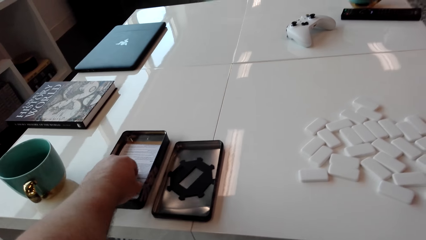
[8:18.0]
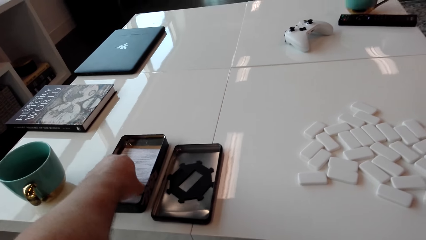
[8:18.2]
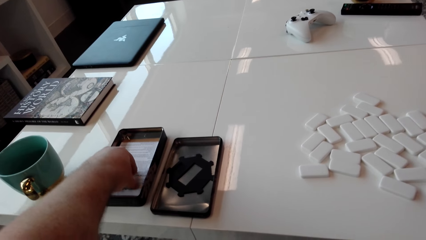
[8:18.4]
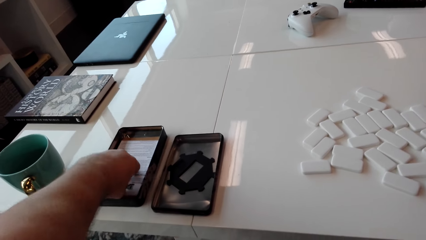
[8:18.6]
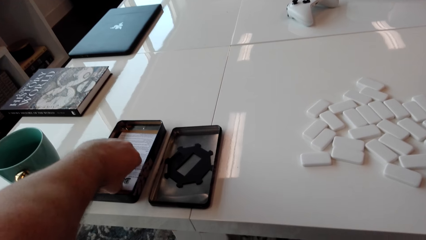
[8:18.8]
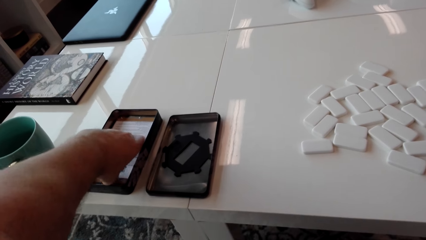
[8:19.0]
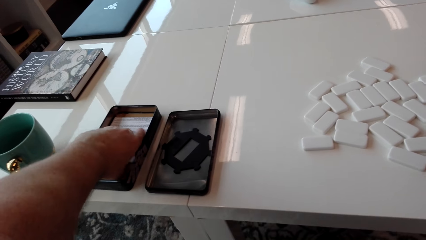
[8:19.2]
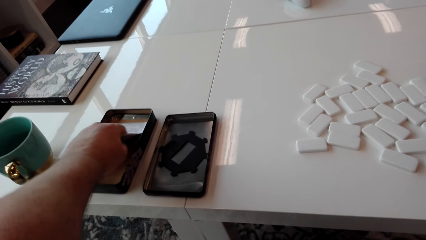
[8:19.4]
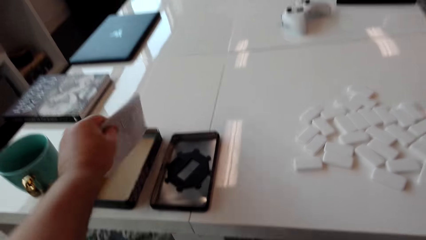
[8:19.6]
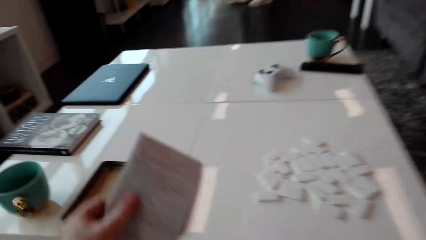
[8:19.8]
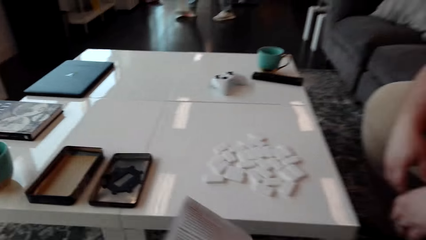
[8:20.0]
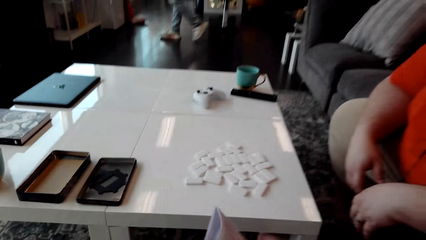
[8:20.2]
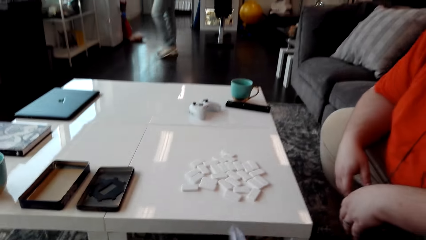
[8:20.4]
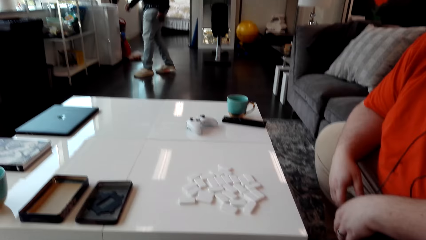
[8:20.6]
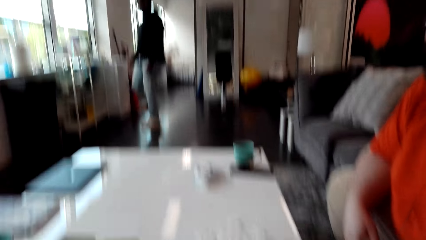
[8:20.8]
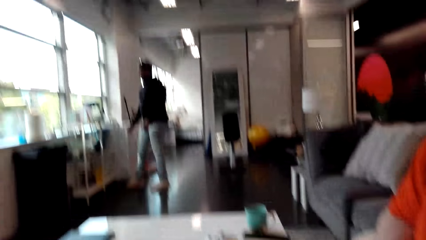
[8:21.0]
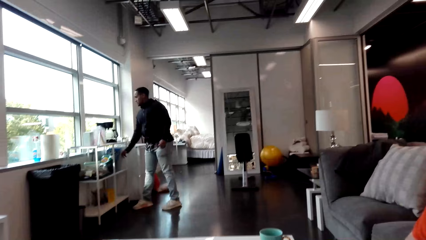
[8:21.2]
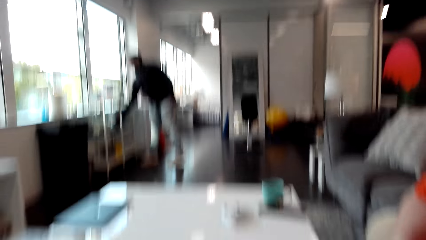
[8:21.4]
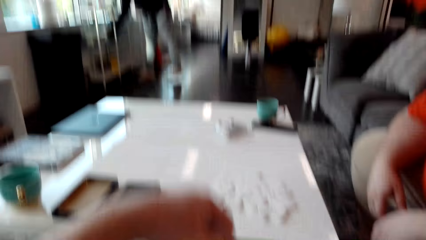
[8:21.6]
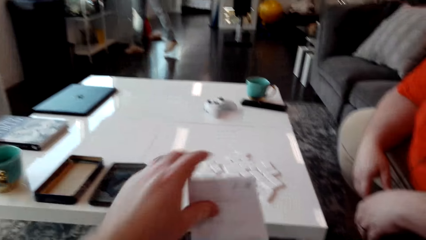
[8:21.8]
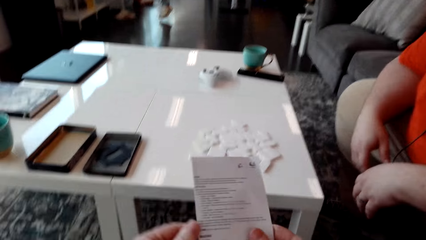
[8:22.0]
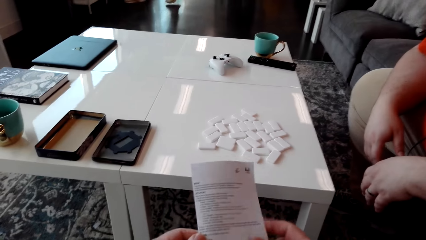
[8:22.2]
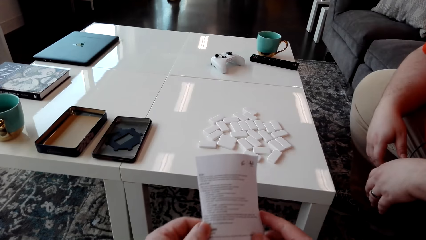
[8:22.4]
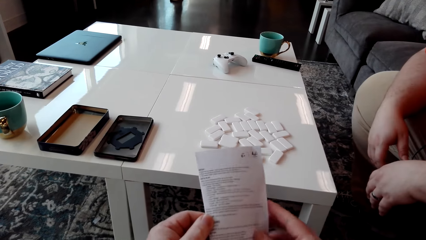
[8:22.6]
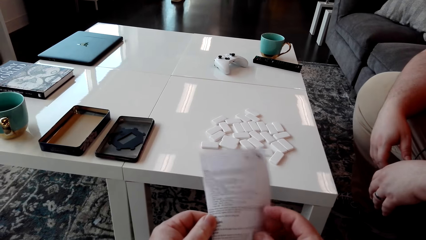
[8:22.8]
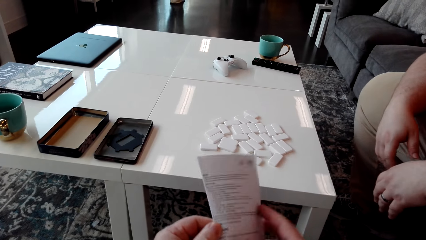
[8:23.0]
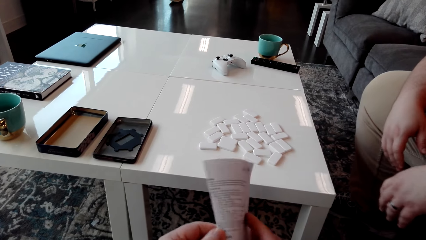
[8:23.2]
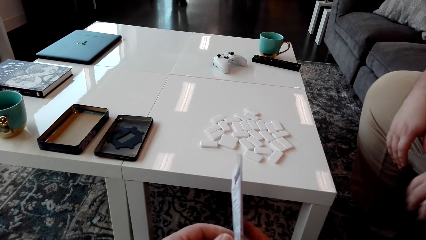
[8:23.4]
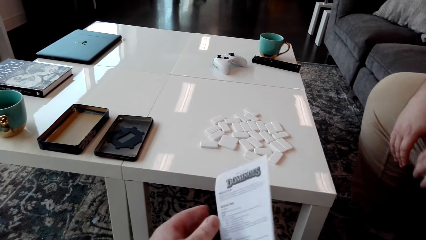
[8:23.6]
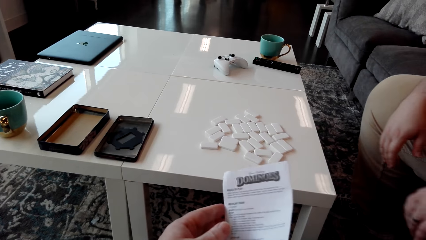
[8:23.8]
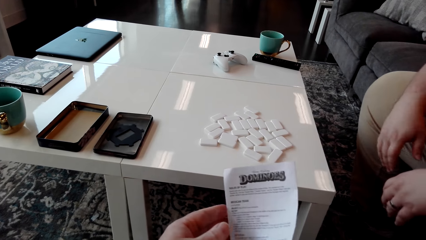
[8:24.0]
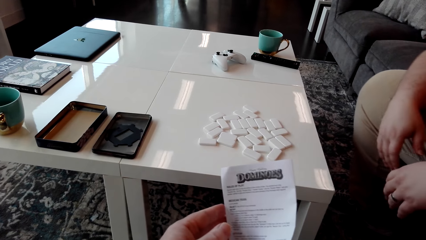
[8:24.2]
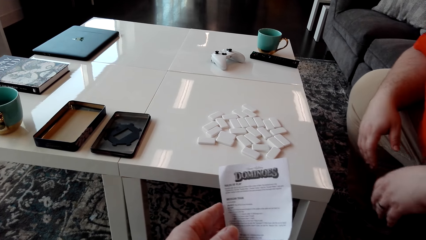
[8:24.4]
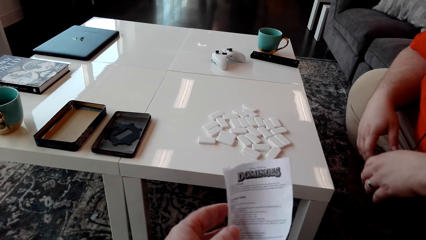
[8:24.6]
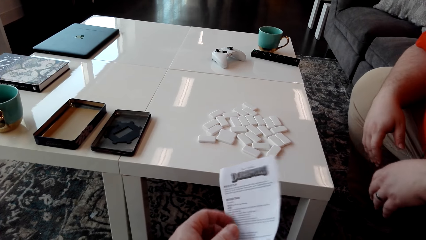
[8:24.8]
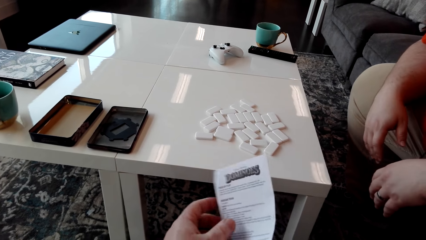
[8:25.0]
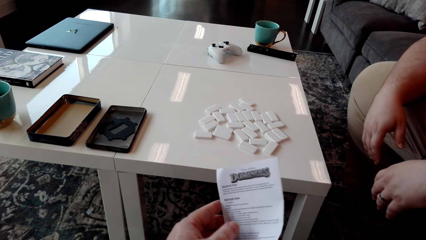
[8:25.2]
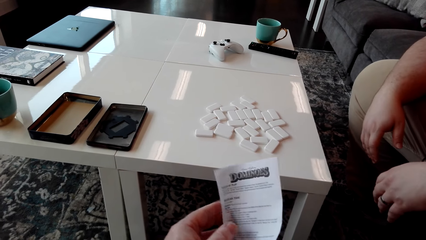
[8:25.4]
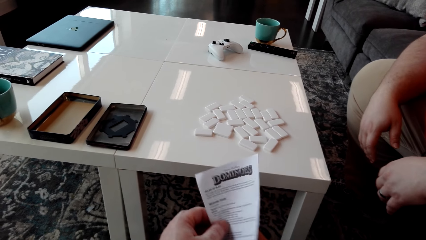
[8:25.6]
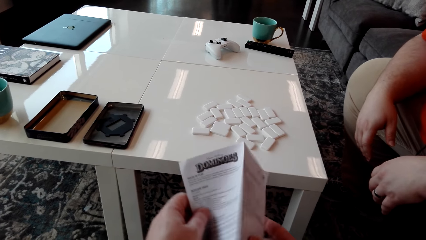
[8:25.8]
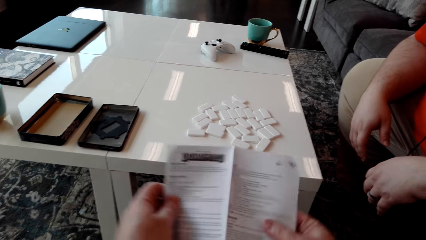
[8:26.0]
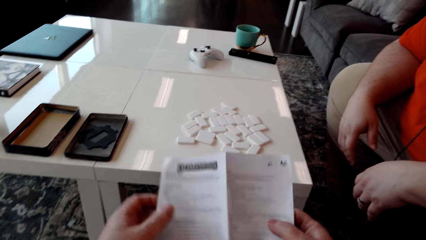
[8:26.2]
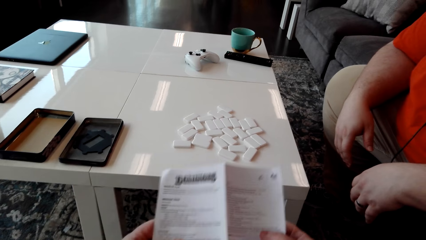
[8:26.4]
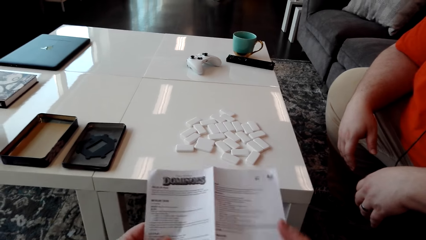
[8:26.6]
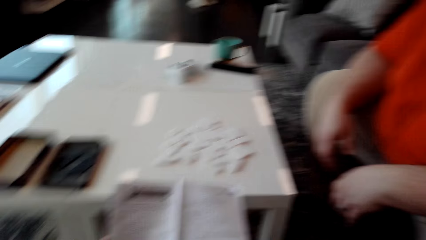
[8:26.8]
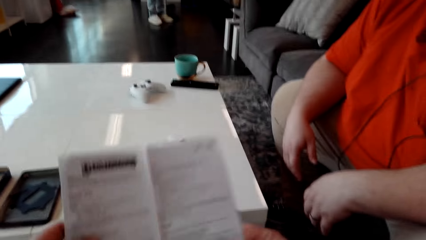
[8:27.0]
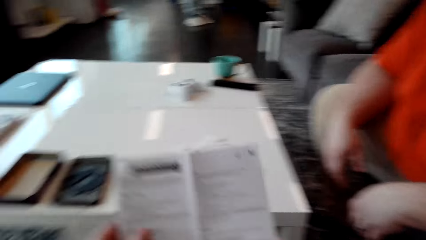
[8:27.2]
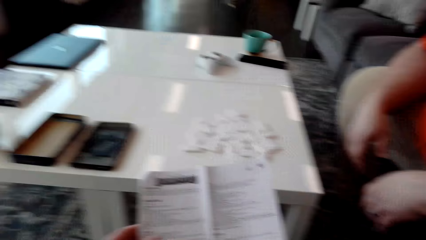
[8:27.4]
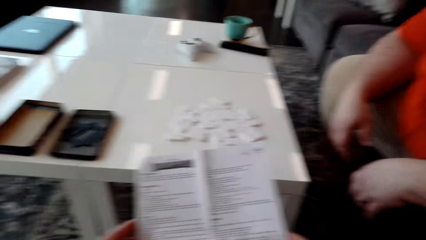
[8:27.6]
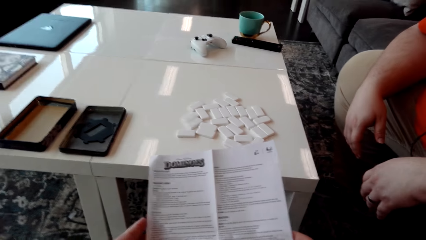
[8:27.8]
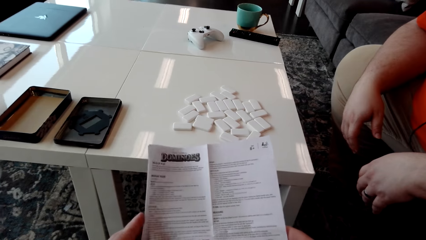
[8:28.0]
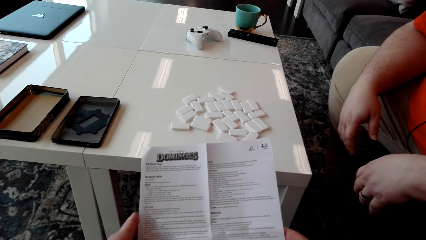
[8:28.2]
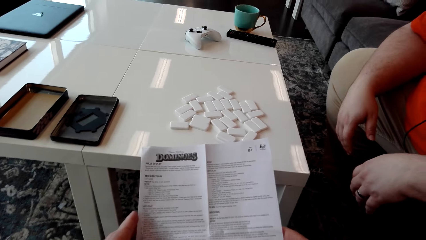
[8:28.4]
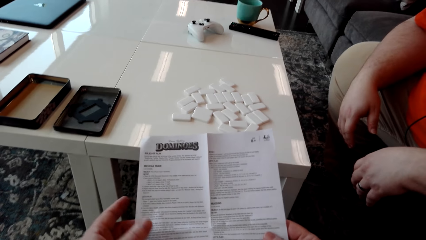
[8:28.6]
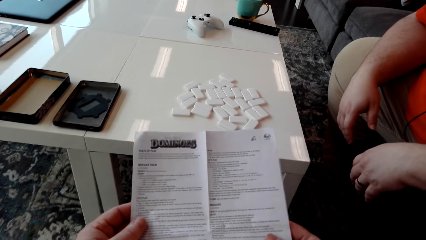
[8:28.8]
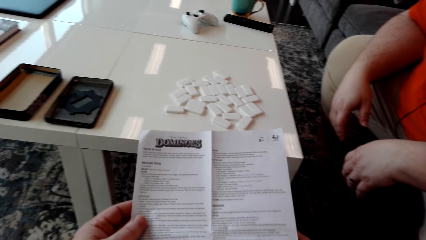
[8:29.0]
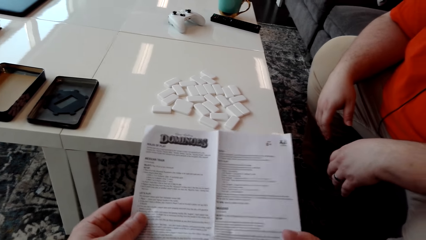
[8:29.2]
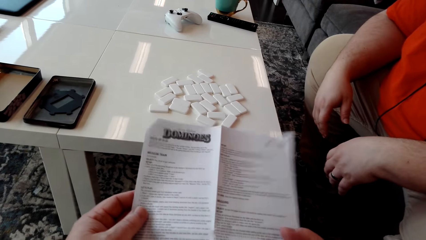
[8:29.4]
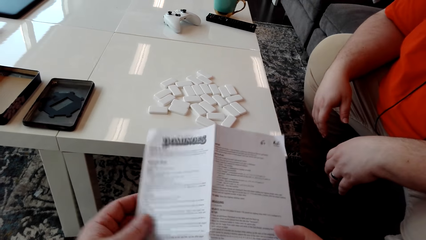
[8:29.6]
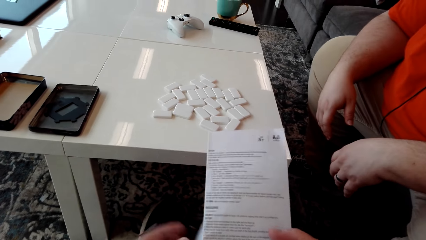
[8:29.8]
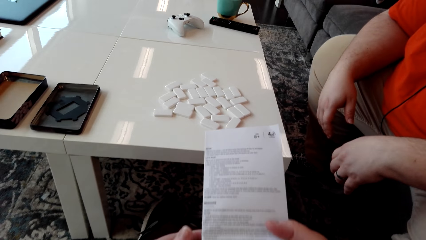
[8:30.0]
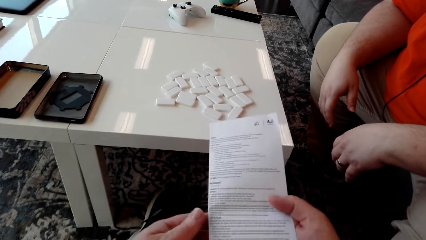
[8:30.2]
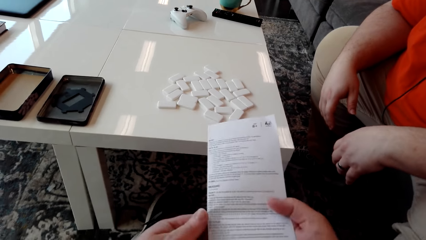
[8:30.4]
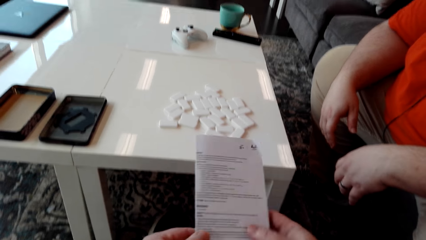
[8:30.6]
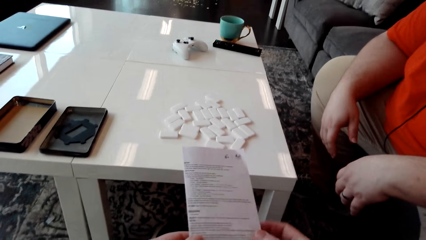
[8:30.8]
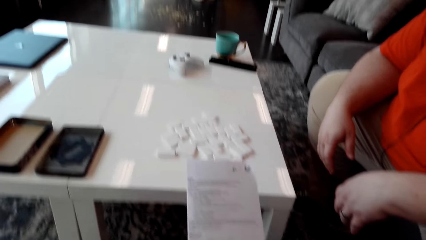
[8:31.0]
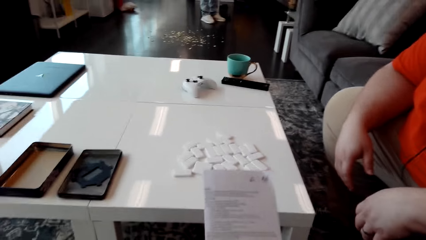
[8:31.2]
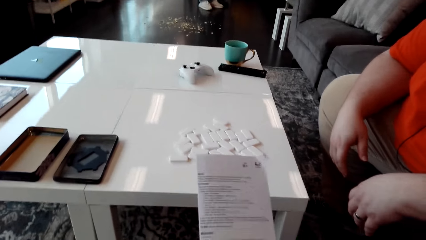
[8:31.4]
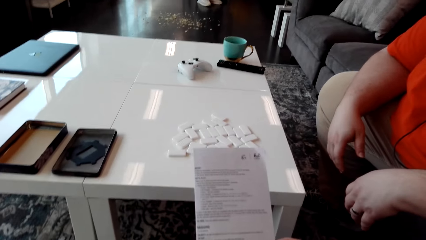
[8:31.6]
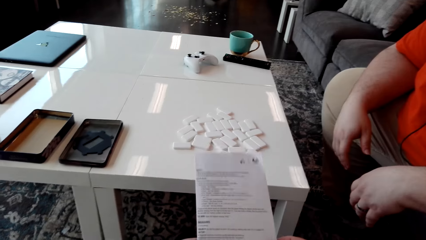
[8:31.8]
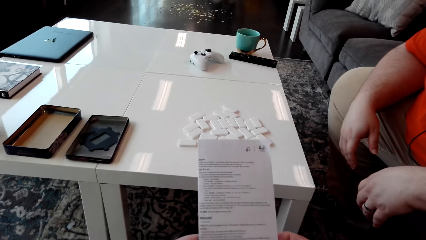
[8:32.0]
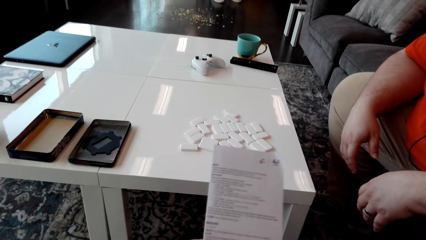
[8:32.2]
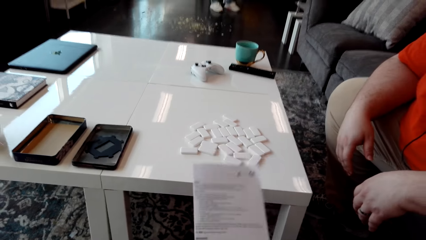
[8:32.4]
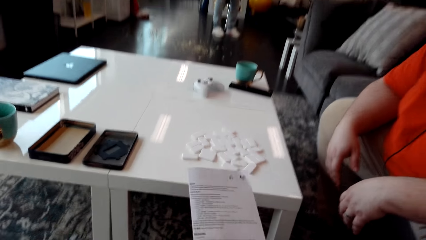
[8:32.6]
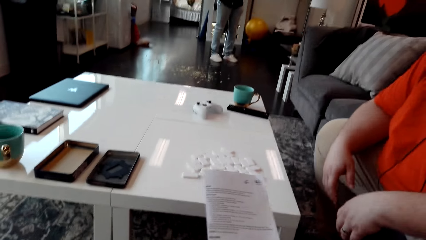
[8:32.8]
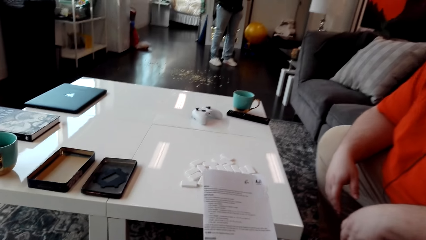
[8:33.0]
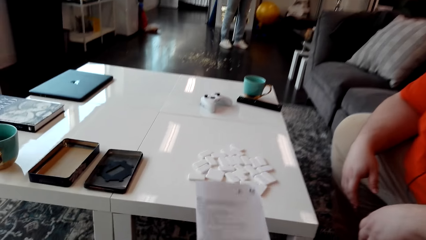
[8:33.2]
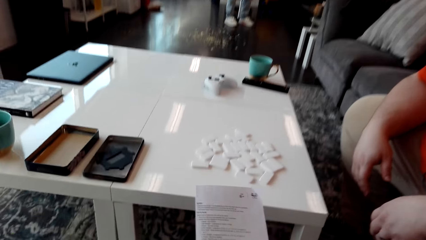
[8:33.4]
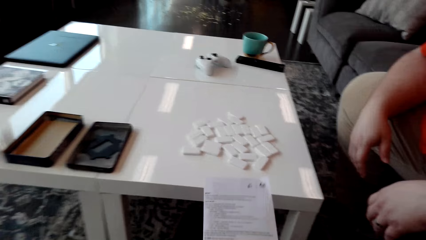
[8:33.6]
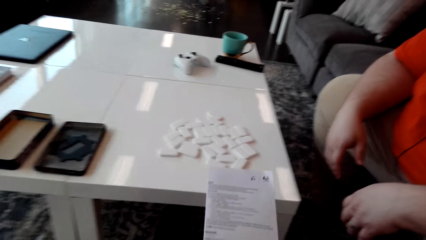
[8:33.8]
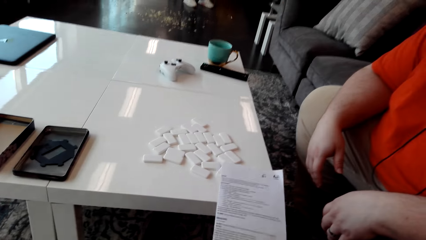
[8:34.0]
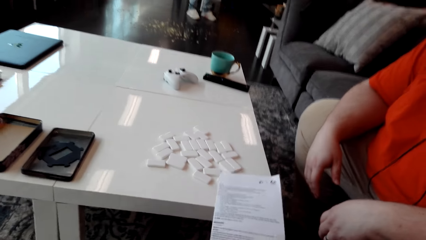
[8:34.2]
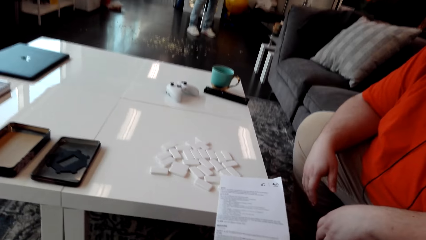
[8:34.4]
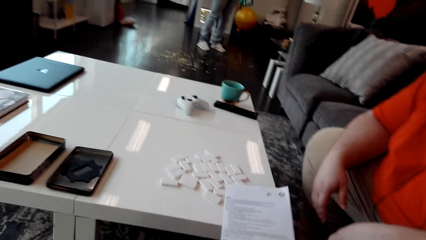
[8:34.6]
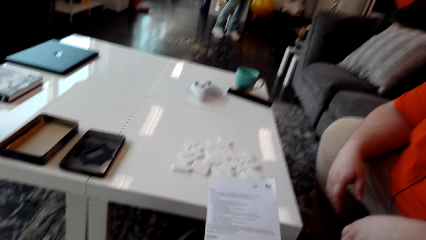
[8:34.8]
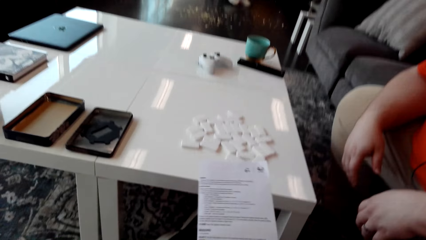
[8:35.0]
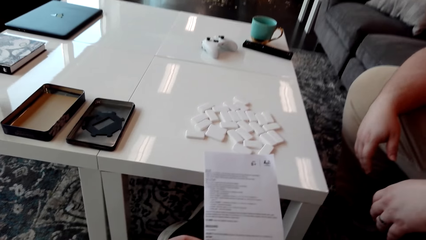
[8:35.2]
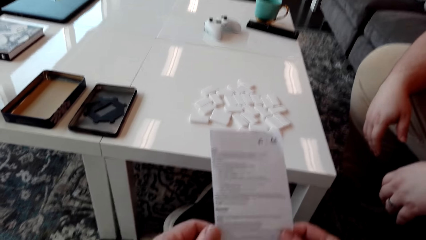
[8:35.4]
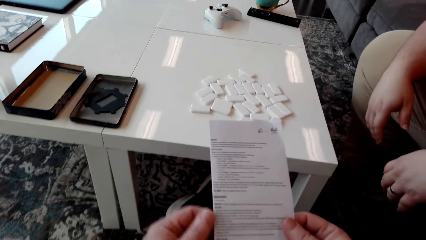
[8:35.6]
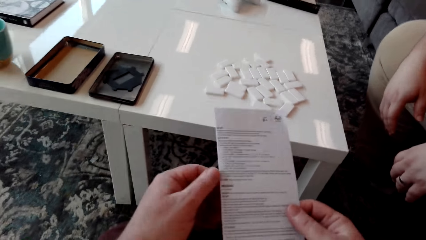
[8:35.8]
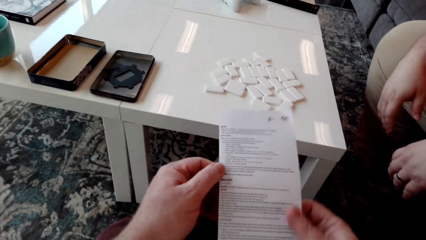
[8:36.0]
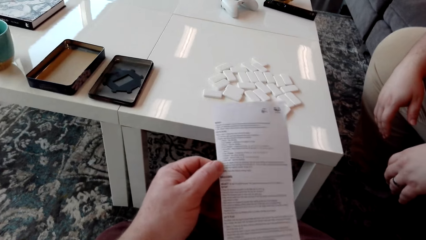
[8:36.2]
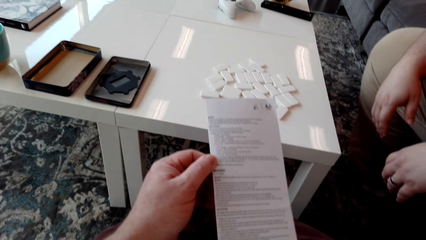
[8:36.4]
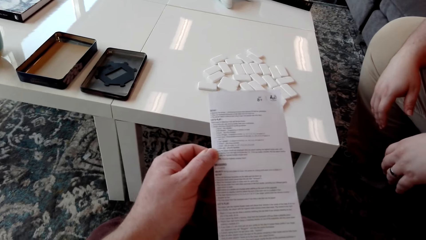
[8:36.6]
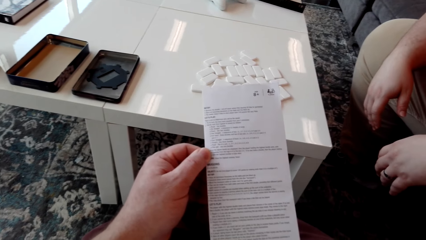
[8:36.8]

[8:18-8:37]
The camera wearer picks up a pamphlet or booklet manual. A person walks in the house. The camera wearer unfolds the booklet manual. The person picks up something. The camera wearer turns the booklet manual. They unfold the booklet manual. They read the booklet manual. They fold the booklet manual. They read the booklet manual.
